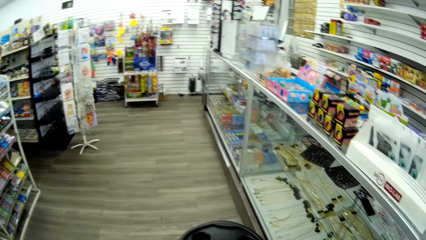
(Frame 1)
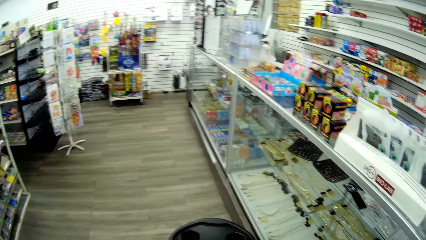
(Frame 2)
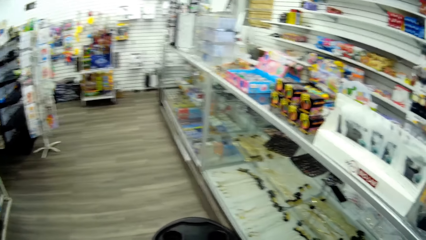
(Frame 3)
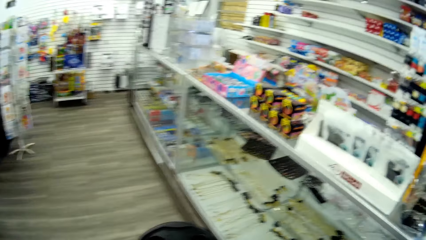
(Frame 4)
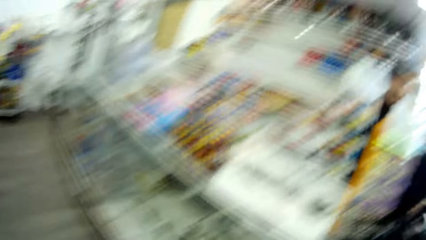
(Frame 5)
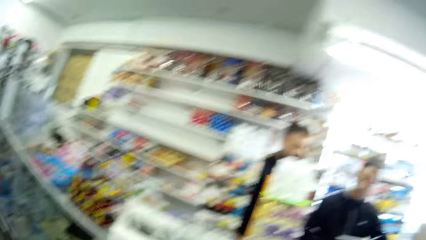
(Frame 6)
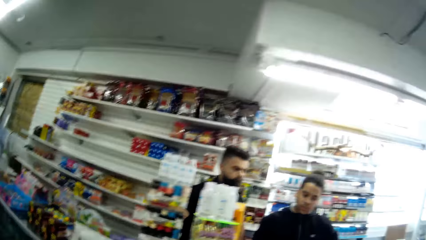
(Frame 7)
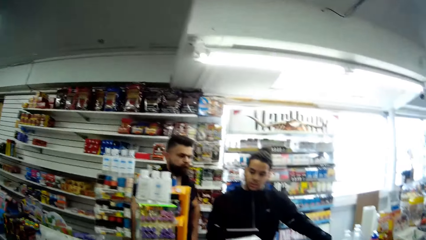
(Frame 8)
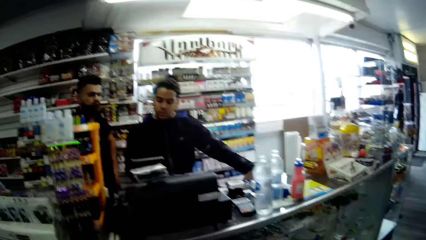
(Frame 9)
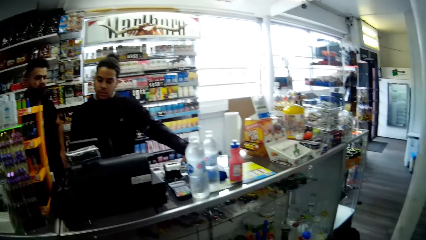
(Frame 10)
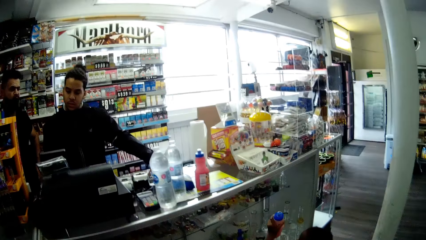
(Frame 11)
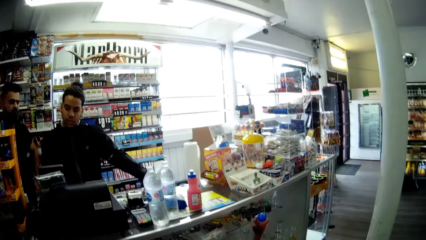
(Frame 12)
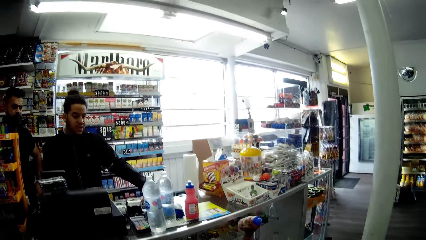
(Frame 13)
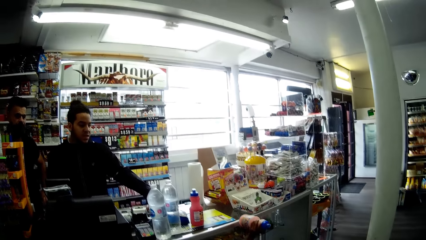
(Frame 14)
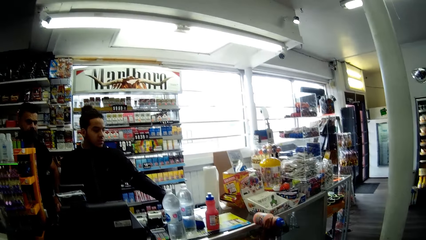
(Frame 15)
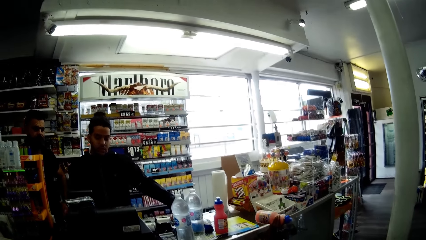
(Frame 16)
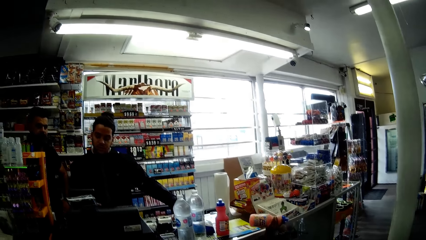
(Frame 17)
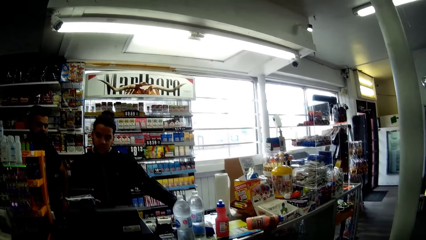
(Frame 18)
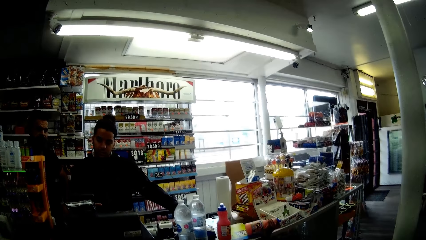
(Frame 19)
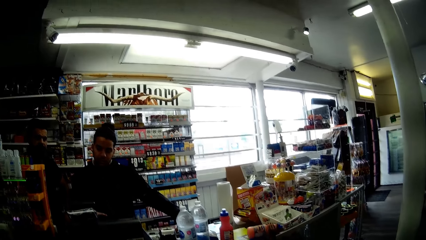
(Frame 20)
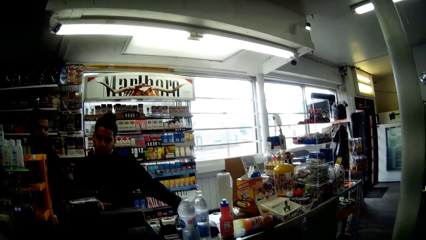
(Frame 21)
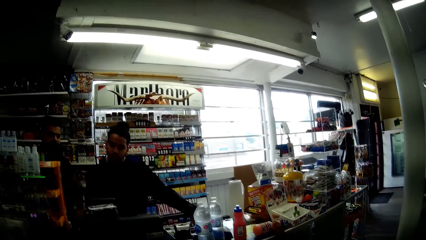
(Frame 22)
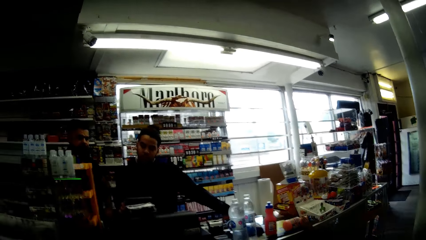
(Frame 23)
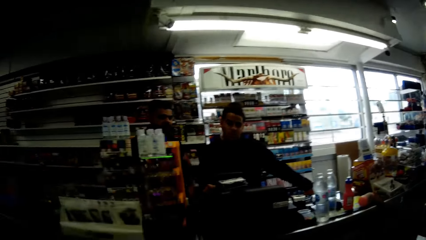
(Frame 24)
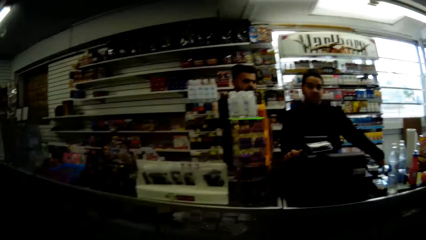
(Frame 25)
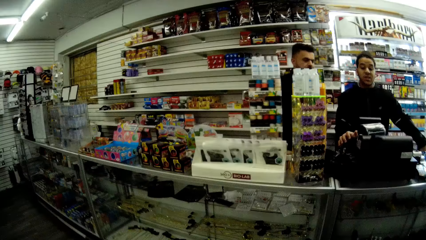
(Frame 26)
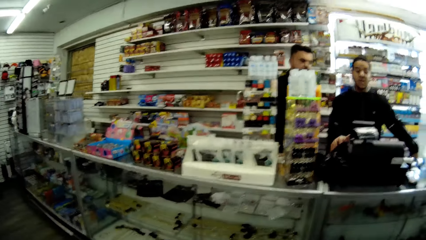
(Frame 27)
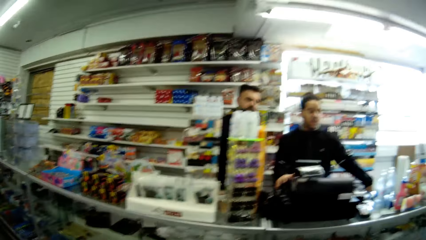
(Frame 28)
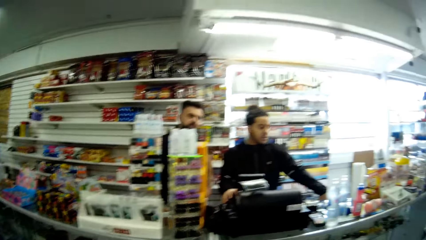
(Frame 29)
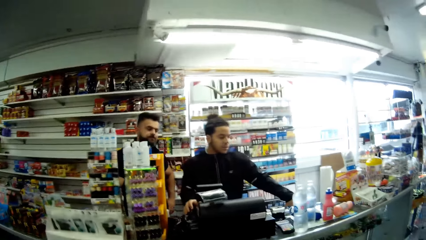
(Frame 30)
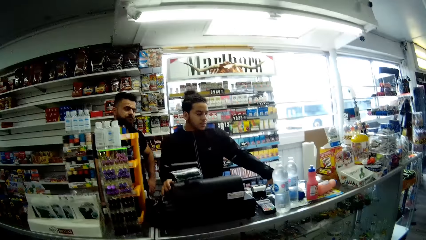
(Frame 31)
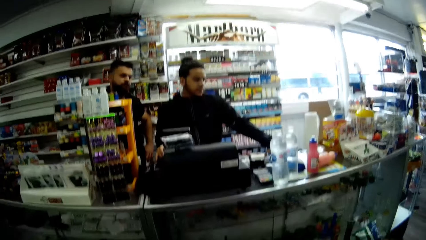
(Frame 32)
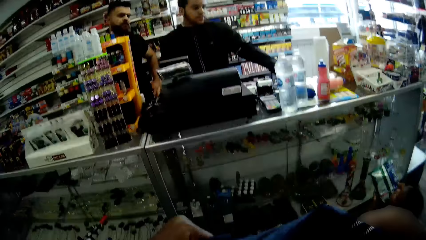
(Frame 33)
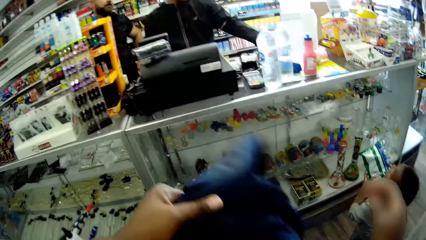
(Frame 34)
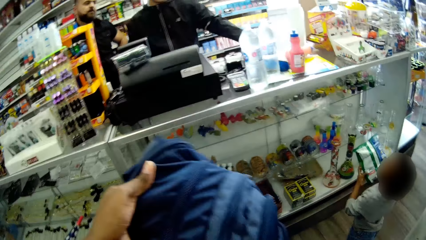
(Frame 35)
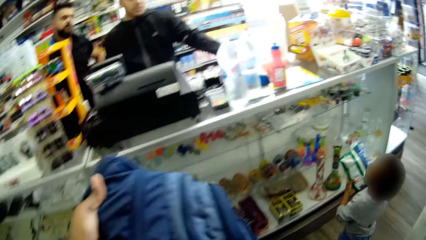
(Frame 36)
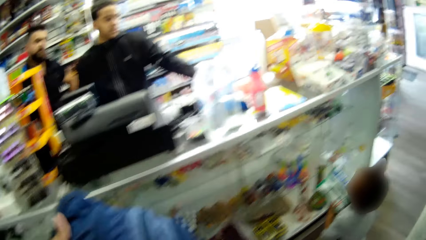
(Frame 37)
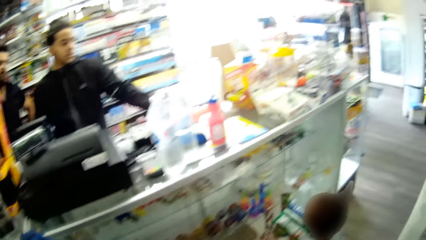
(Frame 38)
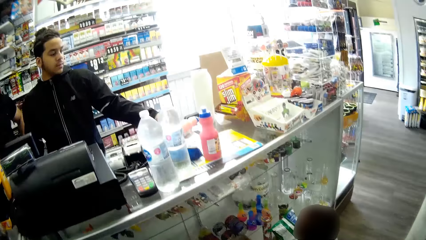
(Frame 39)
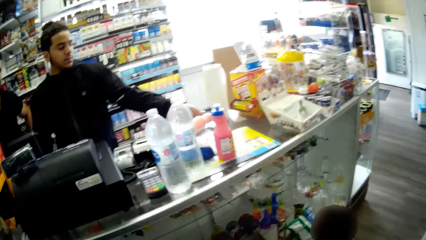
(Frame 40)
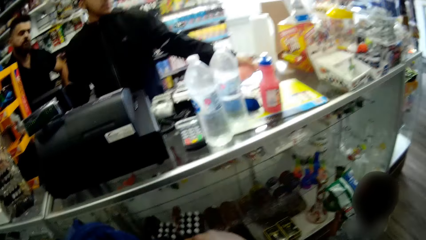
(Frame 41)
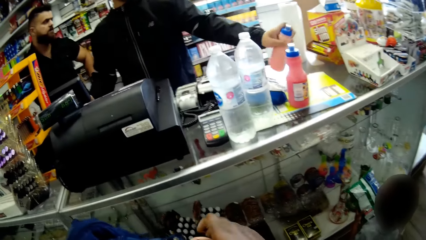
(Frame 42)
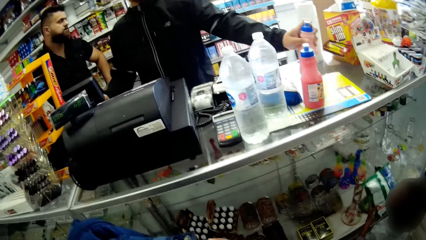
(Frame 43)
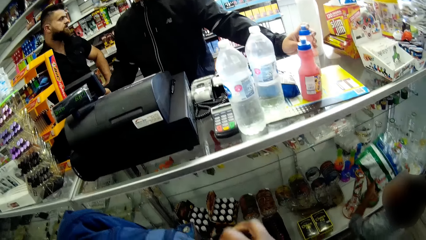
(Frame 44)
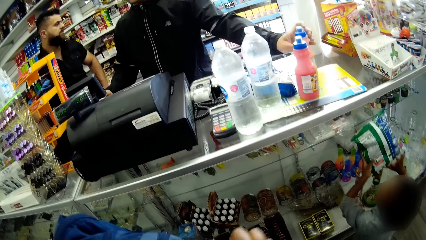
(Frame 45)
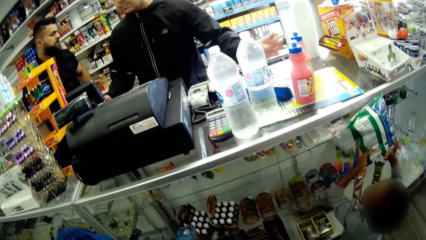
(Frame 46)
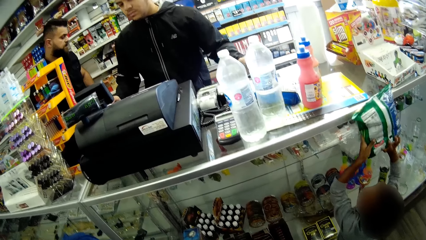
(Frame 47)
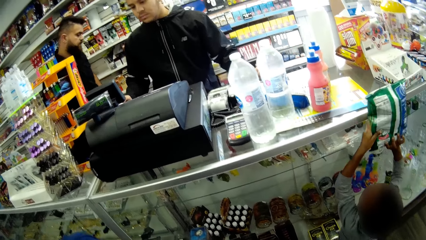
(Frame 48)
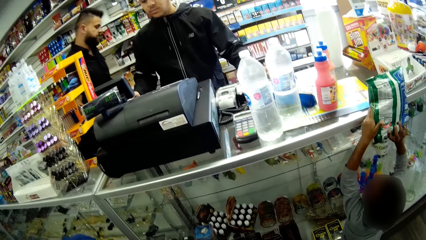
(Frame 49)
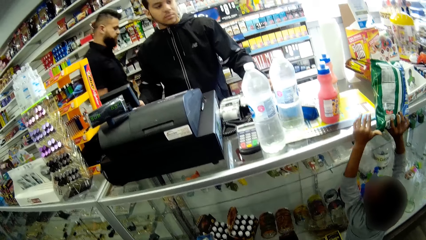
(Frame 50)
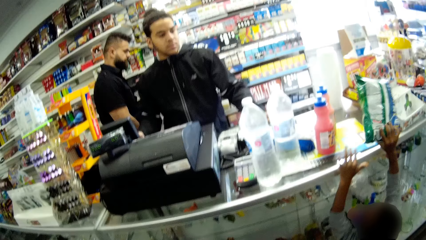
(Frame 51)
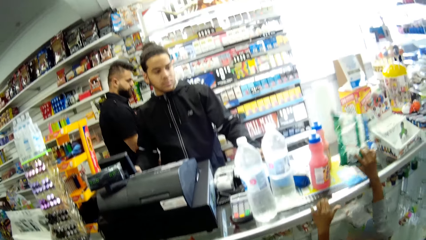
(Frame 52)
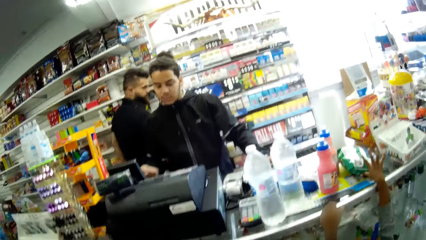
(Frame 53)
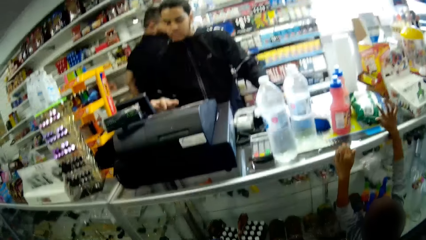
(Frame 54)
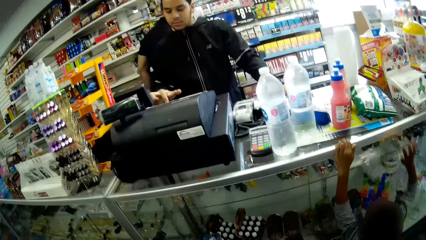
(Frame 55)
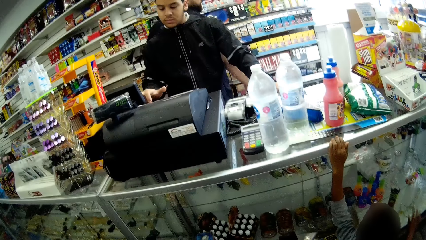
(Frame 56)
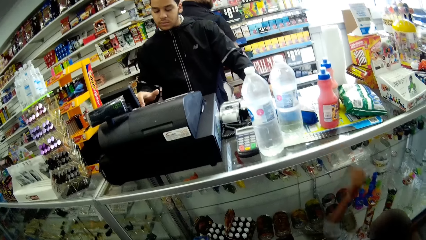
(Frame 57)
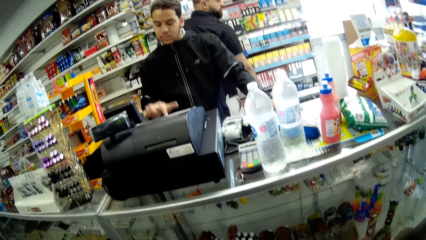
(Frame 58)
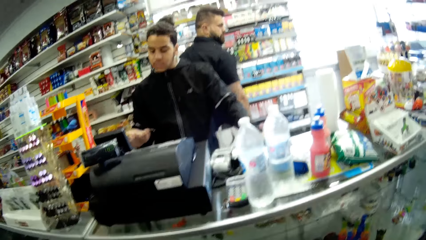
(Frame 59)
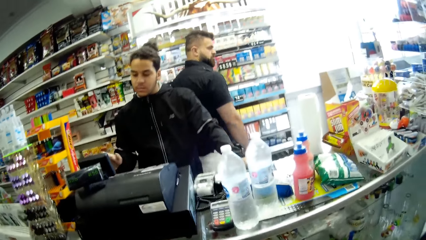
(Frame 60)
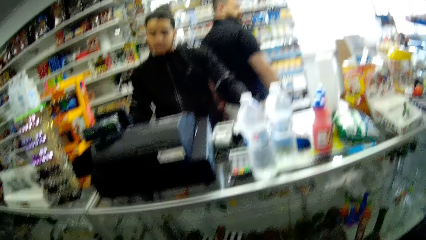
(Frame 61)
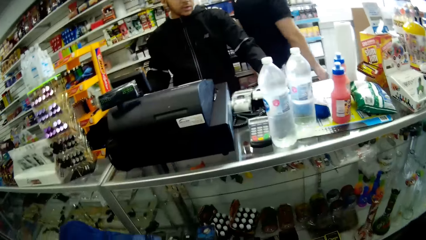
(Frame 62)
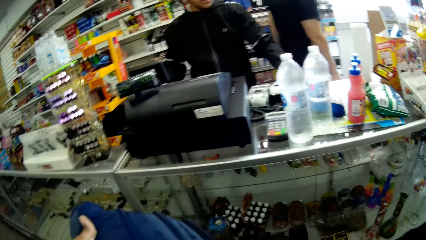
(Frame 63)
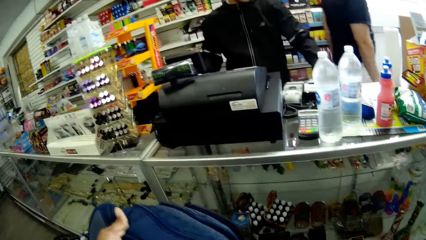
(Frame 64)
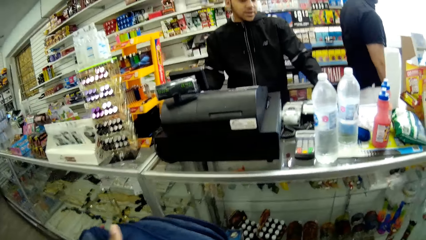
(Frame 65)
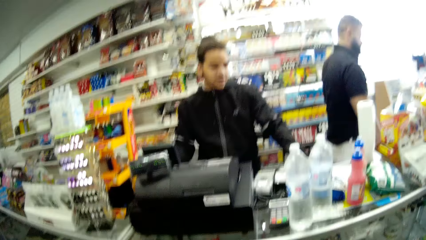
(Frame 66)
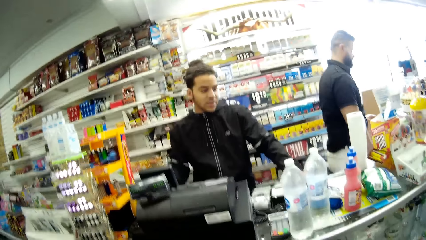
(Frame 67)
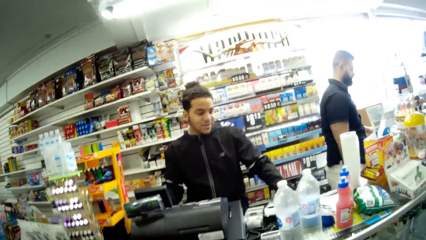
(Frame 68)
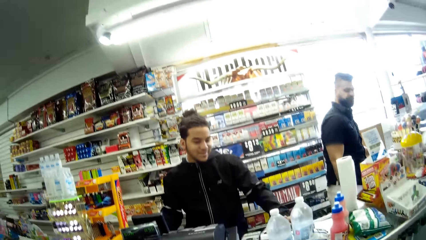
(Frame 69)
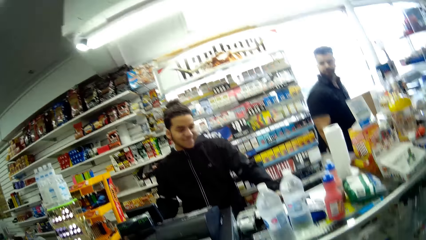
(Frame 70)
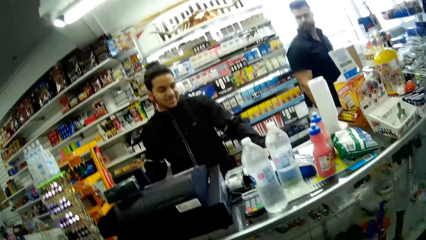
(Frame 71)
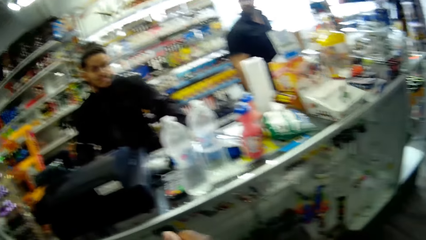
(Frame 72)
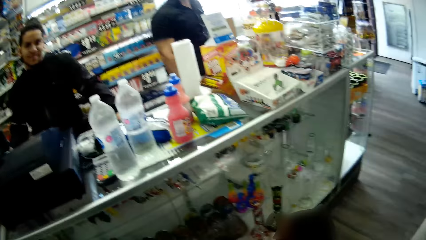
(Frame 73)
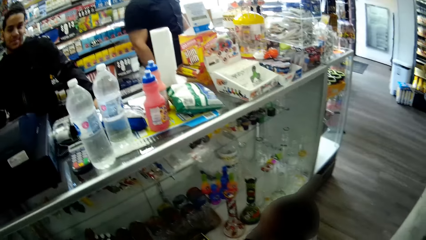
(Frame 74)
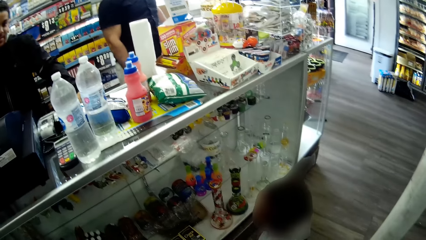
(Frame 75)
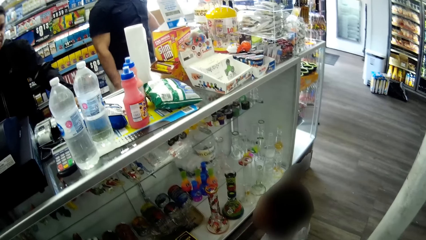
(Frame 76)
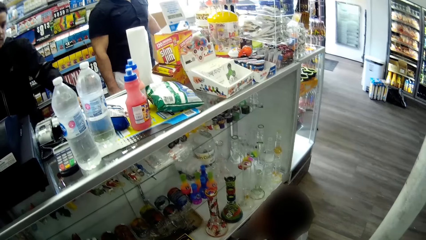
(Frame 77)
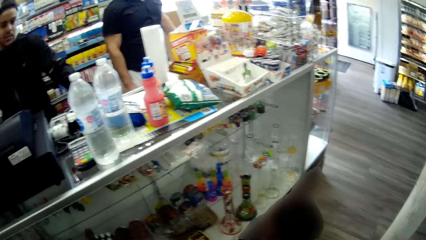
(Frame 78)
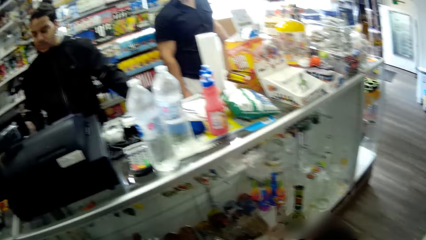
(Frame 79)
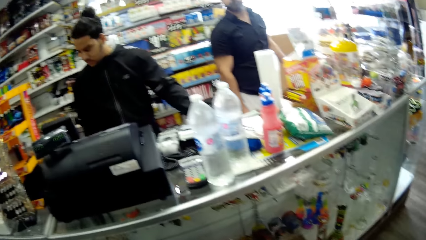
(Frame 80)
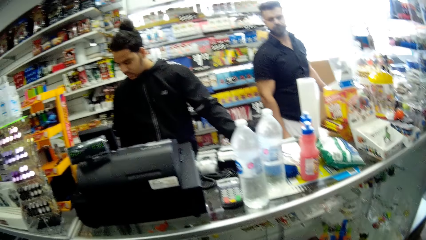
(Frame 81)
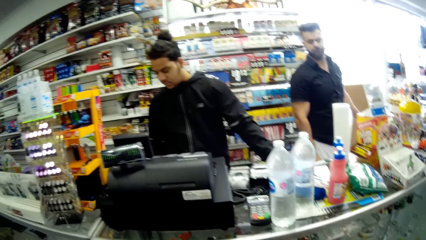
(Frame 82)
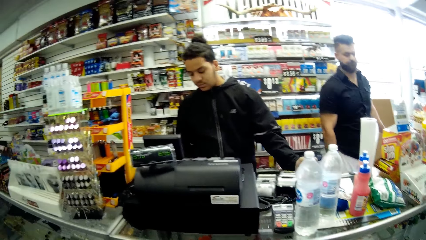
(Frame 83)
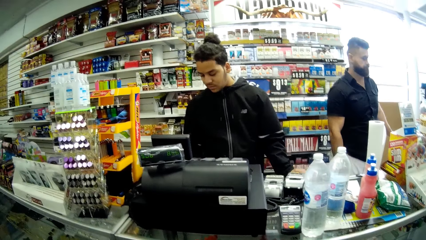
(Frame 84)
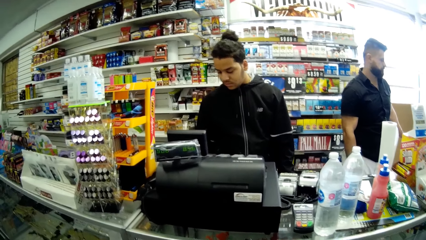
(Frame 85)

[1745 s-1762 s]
The camera wearer interacts with the cashier. The boy drops a bottle of drink on a front desk with his left hand. The camera wearer adjusts a bag with her hands. The cashier adjusts the bottle of drink on the front desk with his right hand. The boy drops the sachet on the front desk with his hands.
